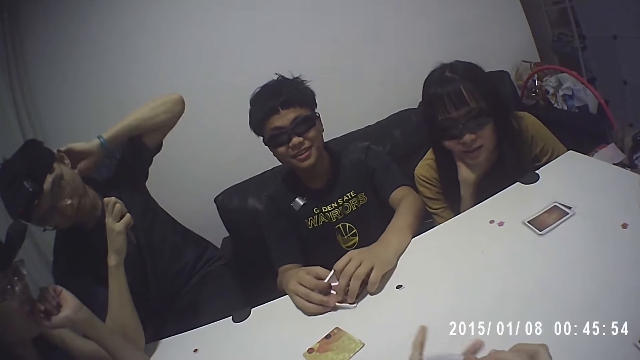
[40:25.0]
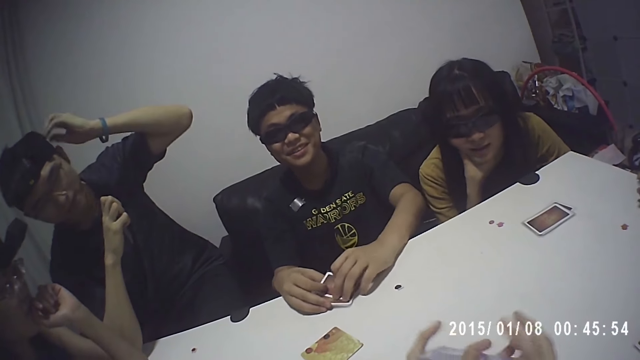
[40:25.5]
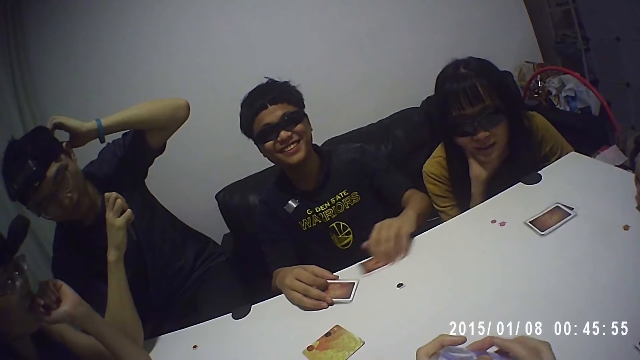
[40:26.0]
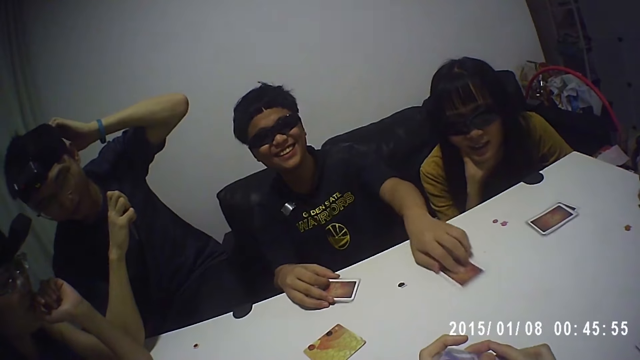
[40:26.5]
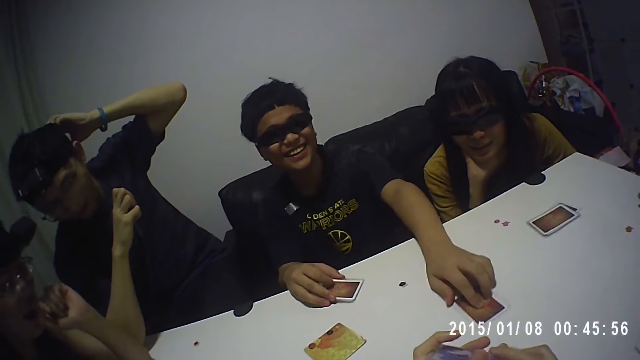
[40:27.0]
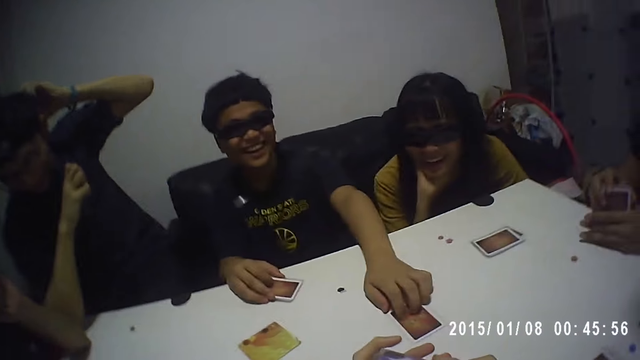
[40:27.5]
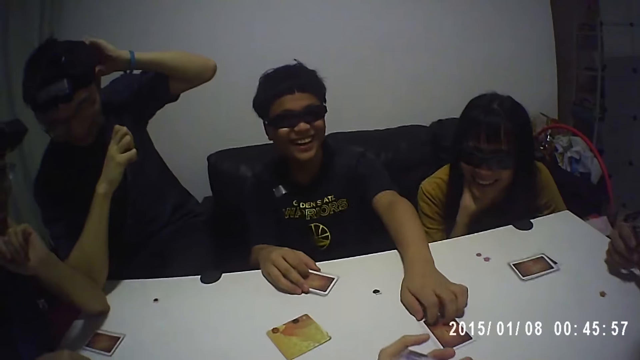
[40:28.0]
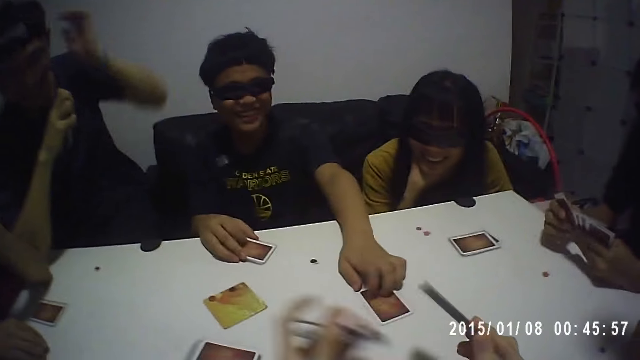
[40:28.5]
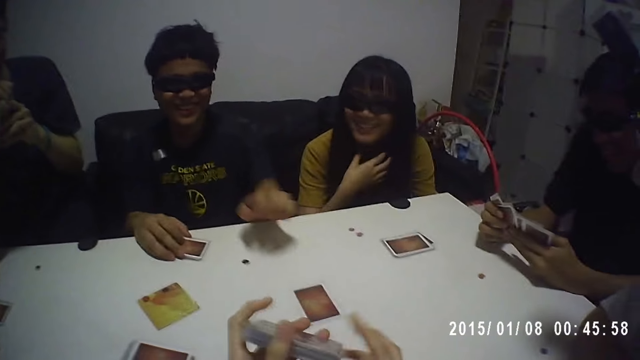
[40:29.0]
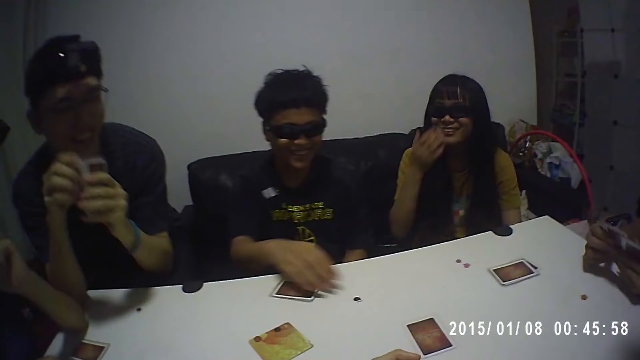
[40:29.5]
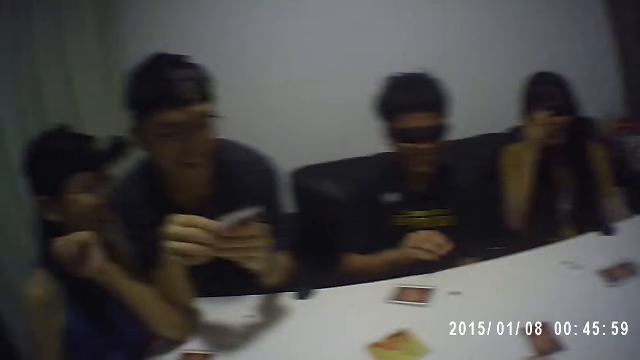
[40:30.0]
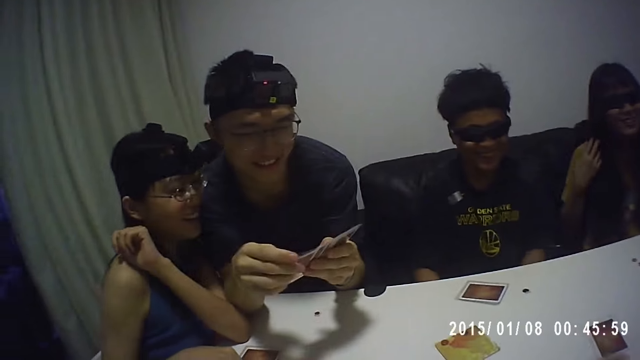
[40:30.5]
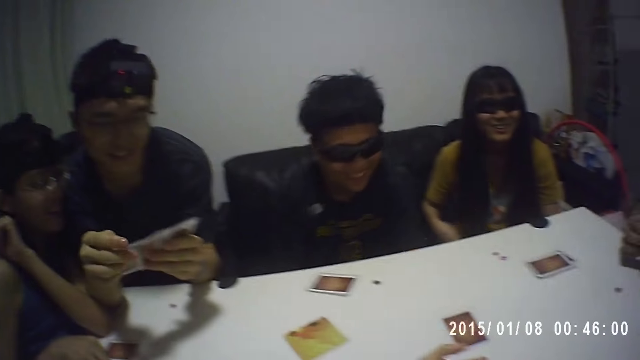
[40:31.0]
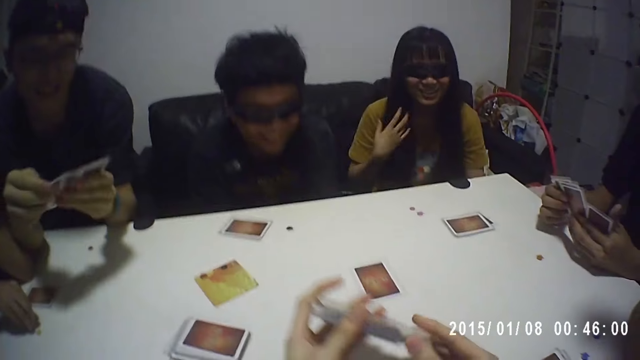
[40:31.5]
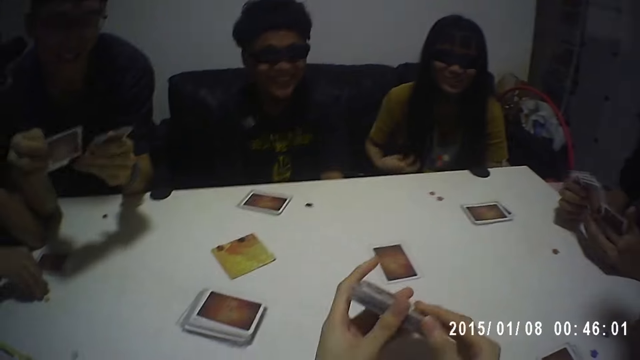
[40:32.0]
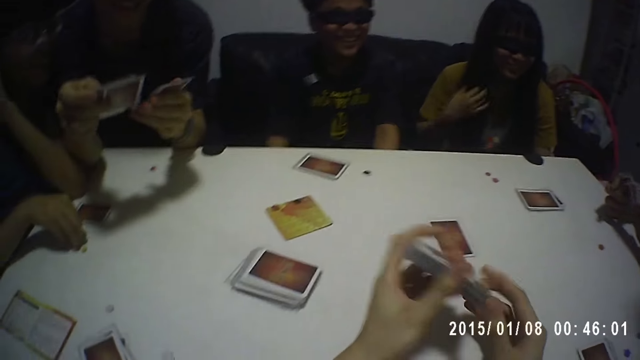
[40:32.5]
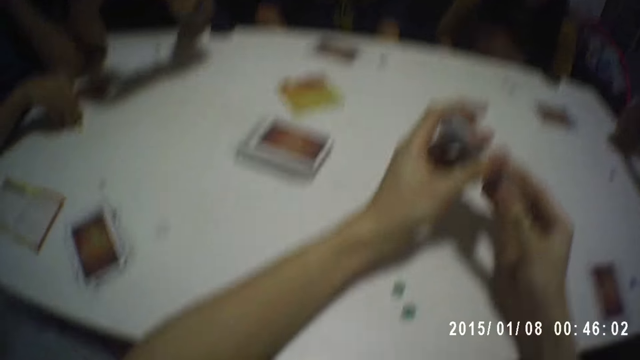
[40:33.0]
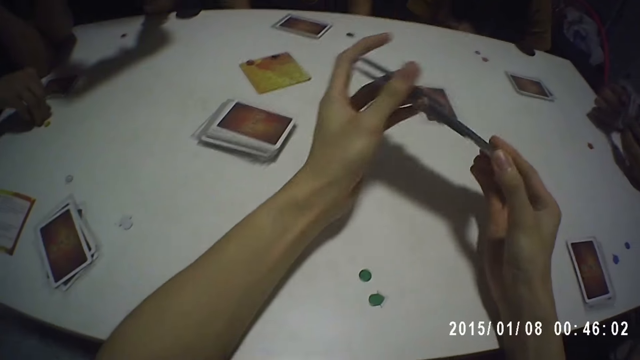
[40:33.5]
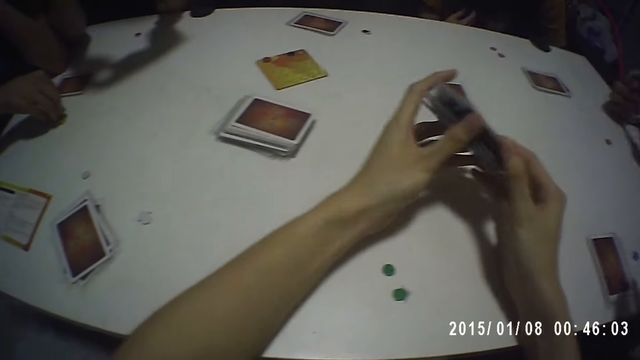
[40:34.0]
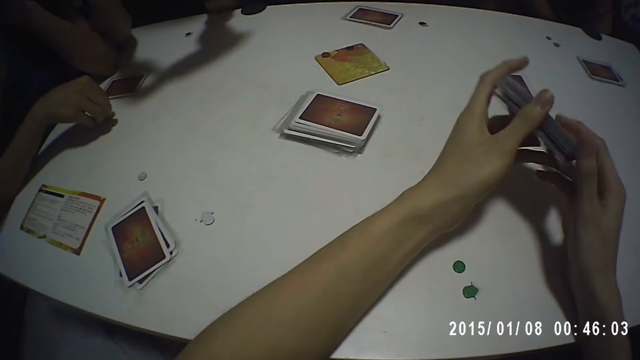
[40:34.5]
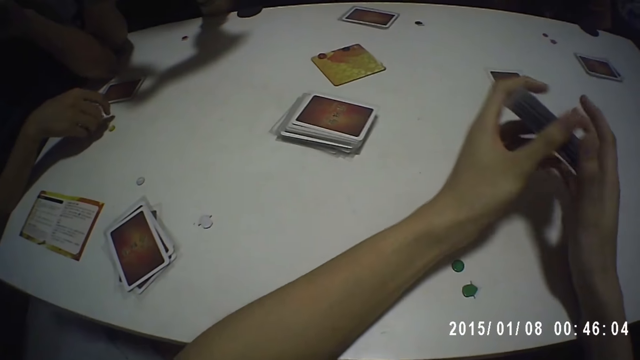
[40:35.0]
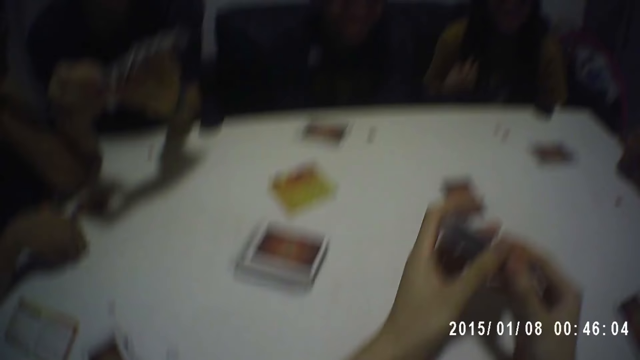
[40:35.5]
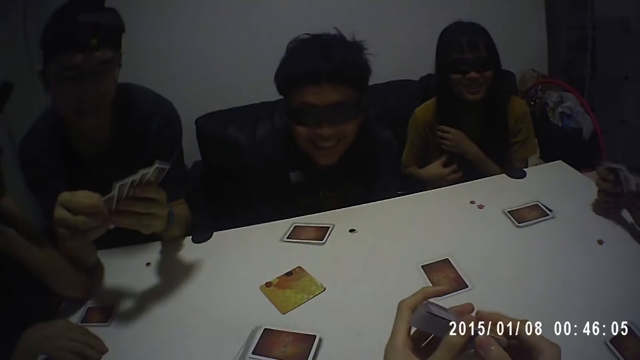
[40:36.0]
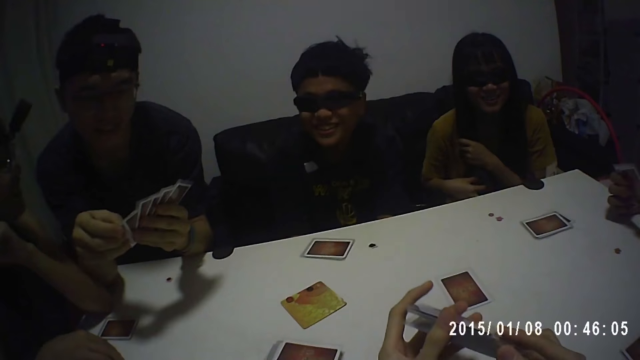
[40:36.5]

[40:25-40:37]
A man drops a card on the table.

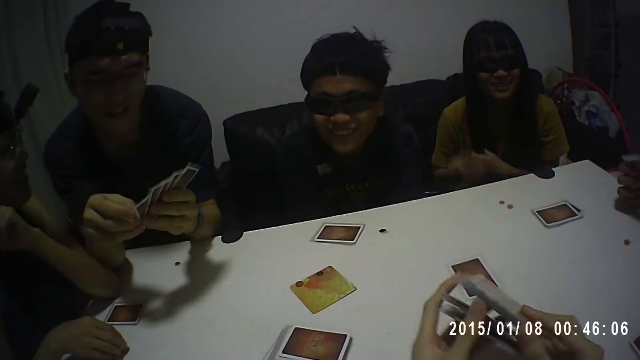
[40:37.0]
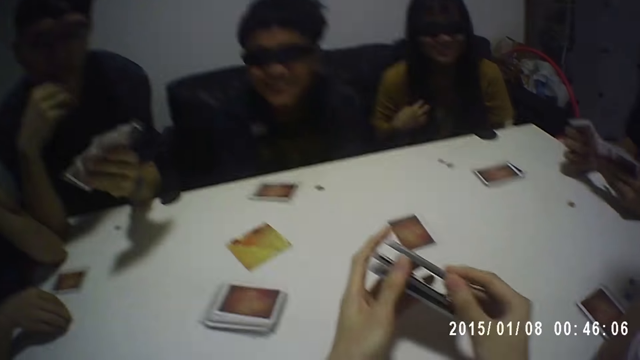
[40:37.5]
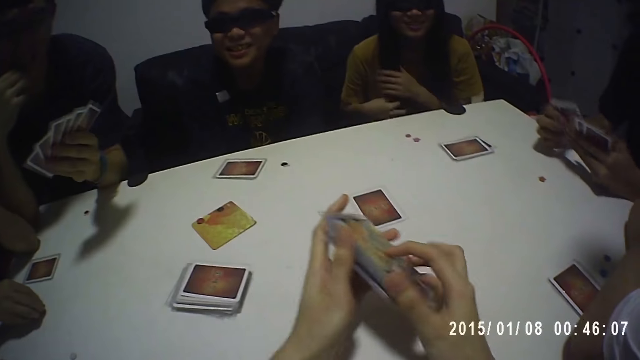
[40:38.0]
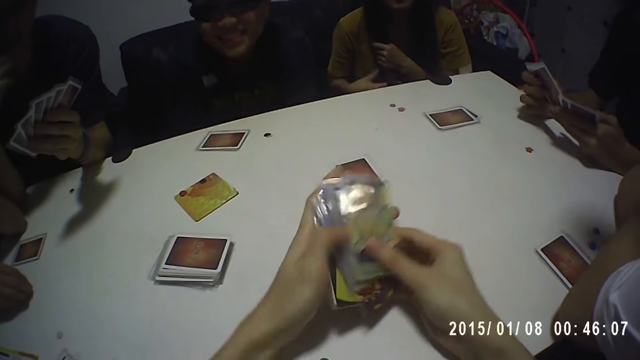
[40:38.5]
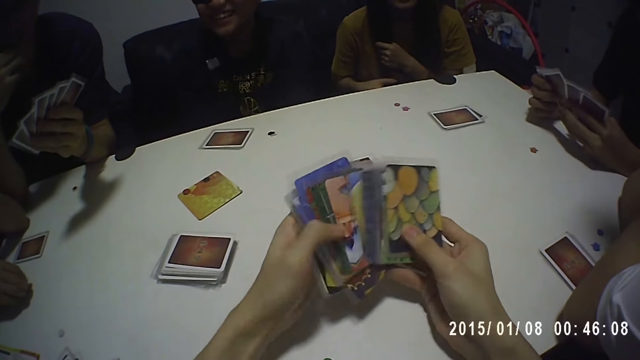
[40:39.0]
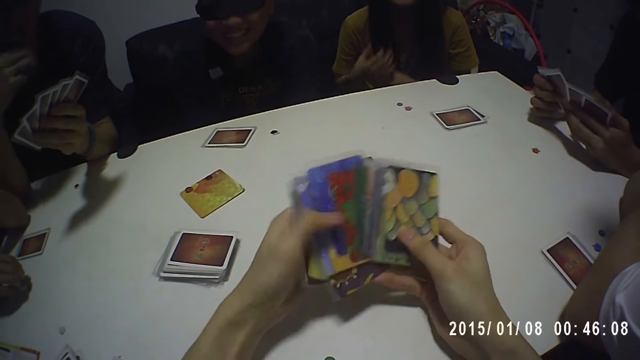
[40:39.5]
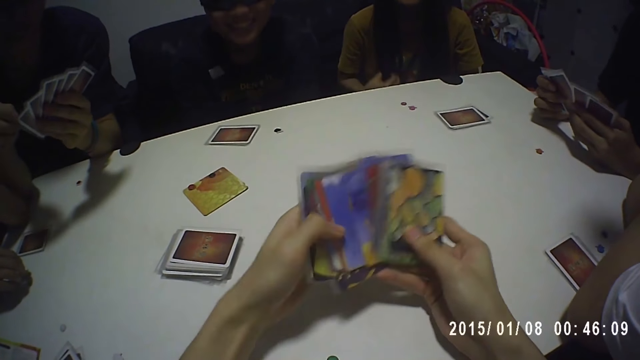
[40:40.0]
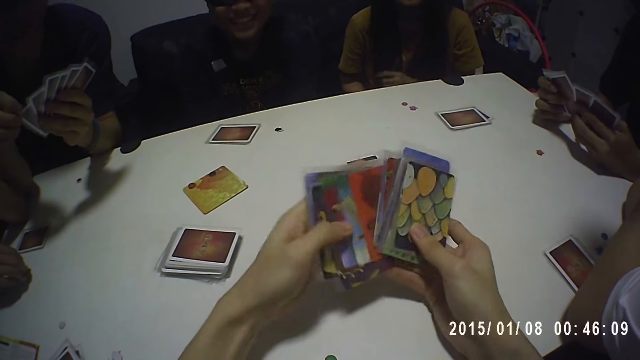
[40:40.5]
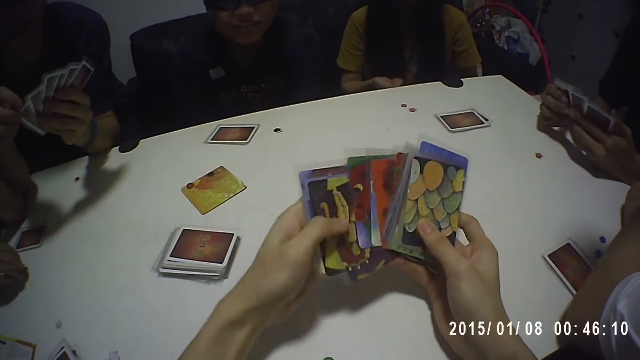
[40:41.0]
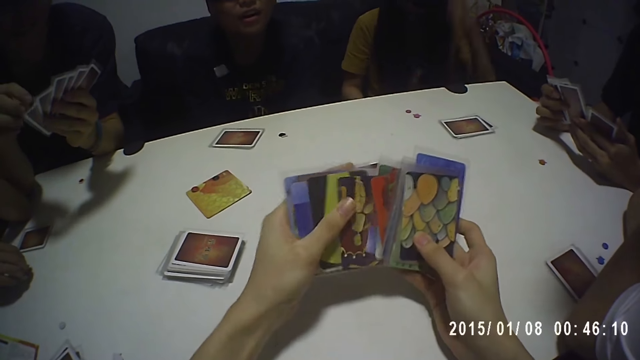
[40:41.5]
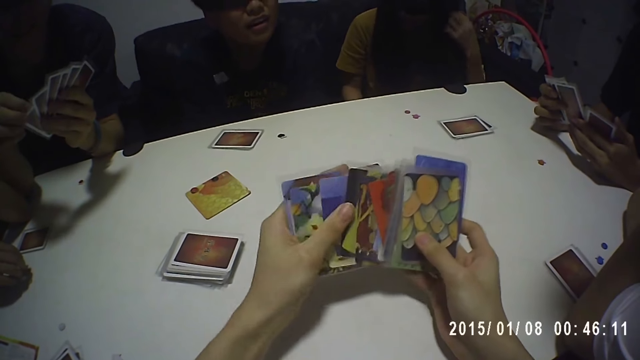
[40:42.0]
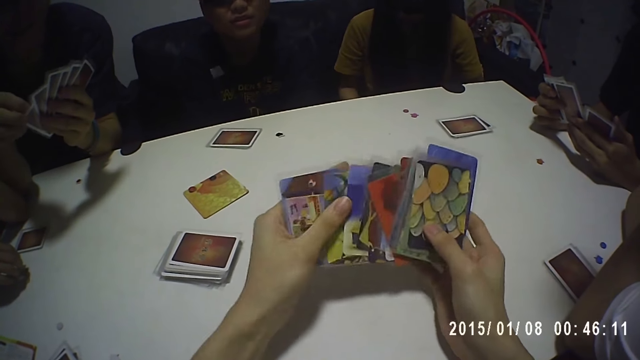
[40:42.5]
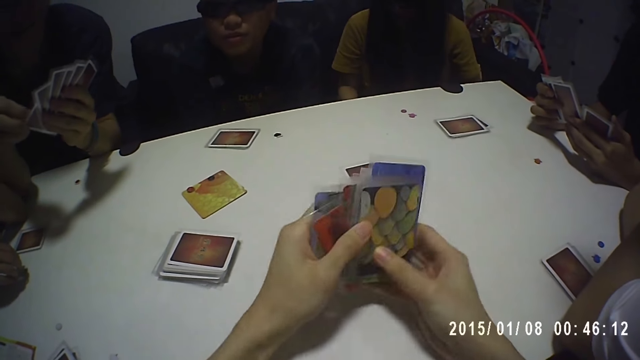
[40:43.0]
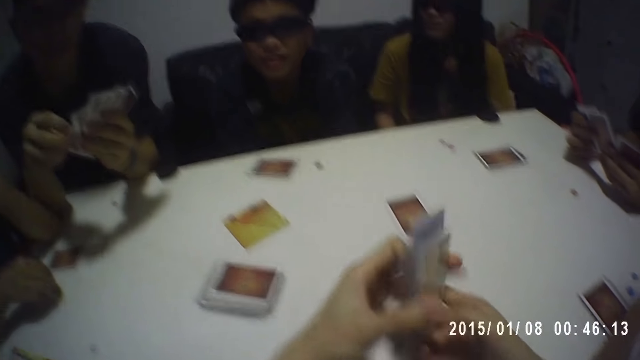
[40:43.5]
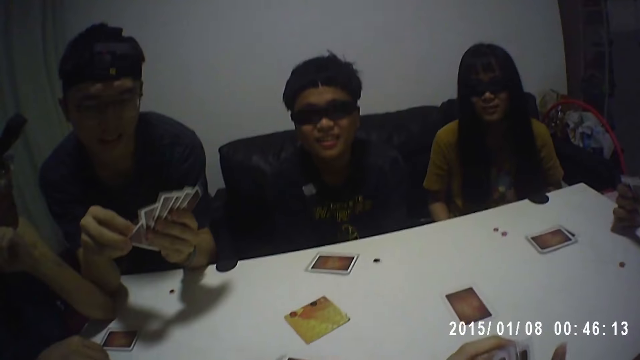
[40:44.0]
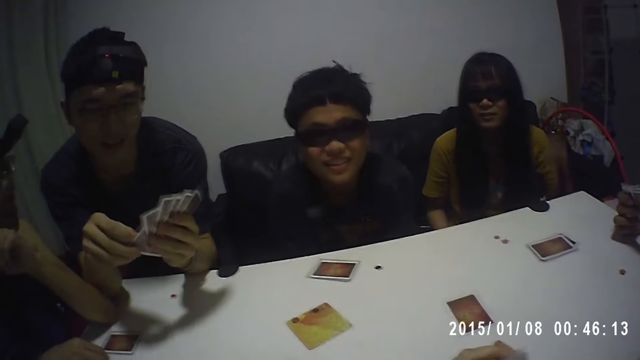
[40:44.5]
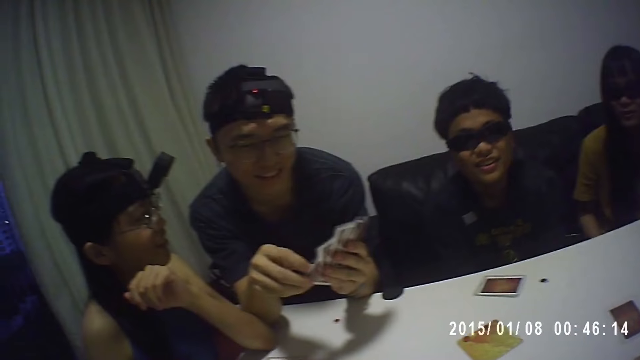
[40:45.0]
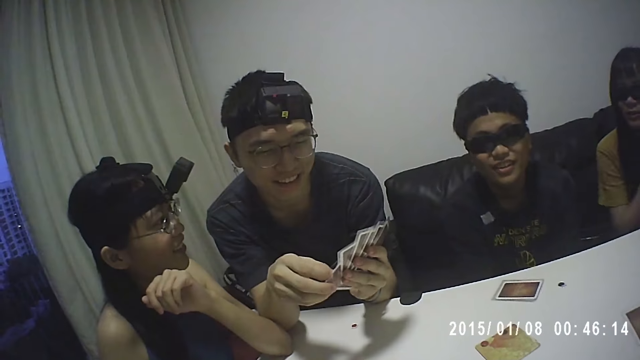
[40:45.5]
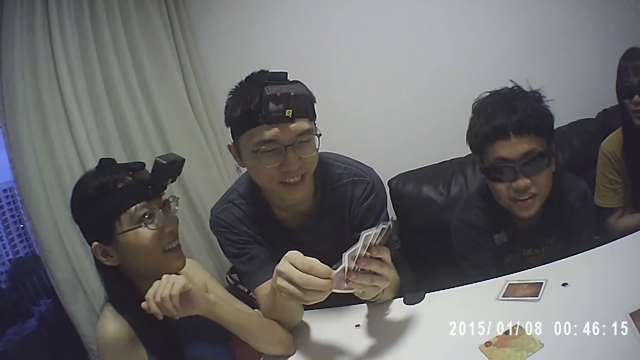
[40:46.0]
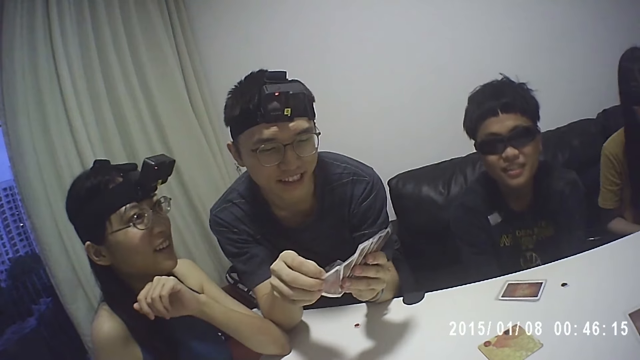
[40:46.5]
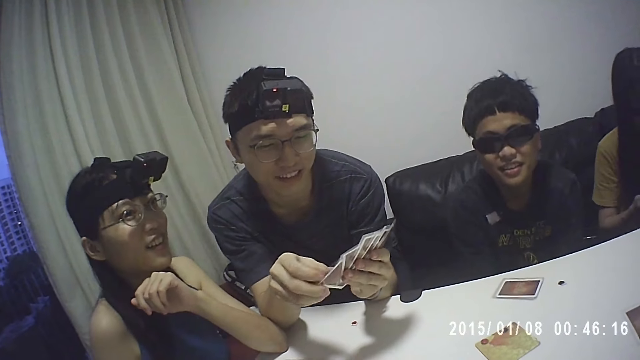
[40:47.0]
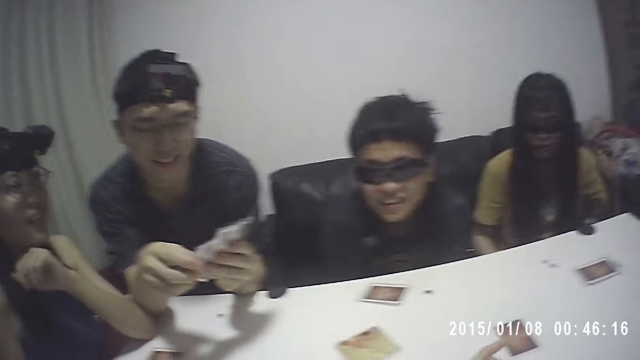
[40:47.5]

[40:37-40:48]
A man shuffles cards in his hand.
